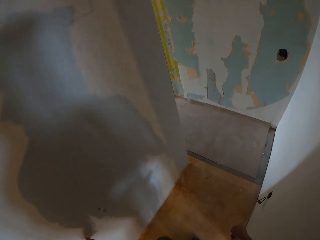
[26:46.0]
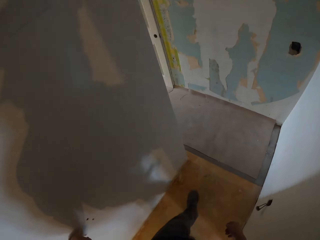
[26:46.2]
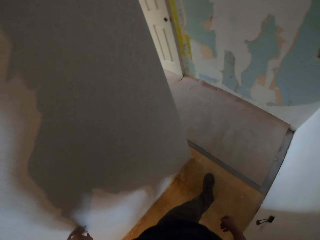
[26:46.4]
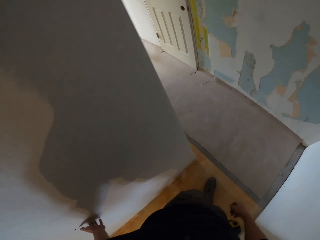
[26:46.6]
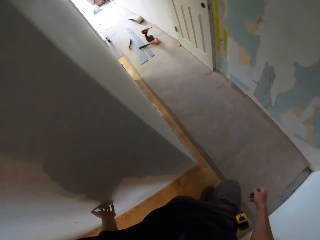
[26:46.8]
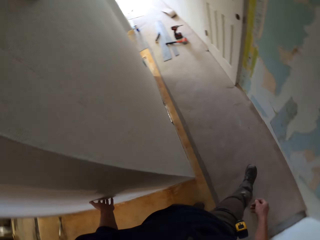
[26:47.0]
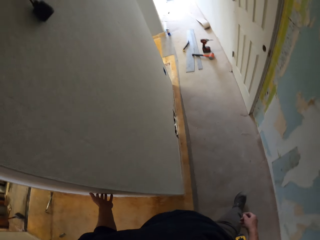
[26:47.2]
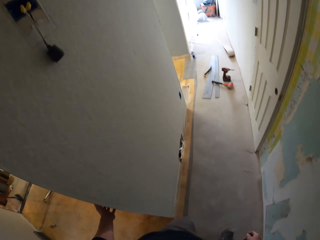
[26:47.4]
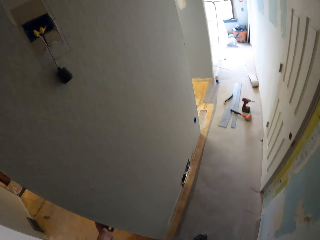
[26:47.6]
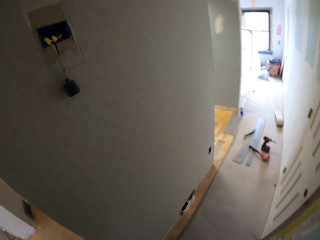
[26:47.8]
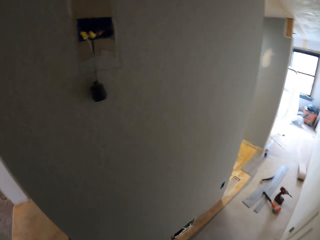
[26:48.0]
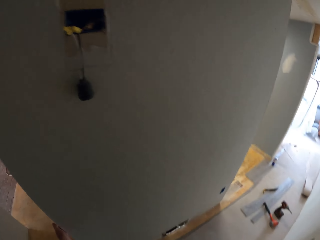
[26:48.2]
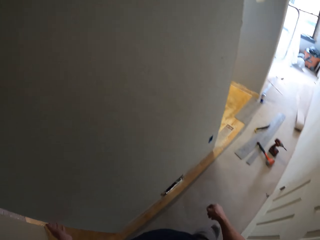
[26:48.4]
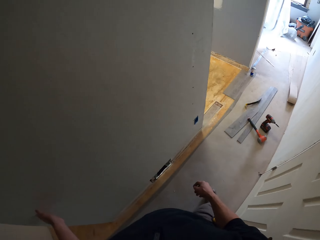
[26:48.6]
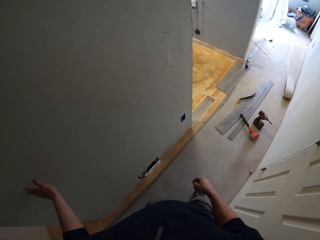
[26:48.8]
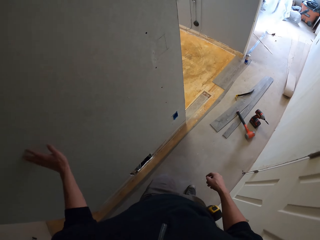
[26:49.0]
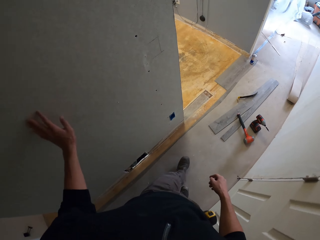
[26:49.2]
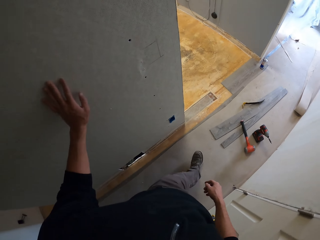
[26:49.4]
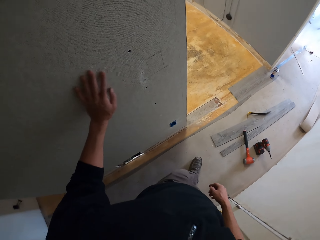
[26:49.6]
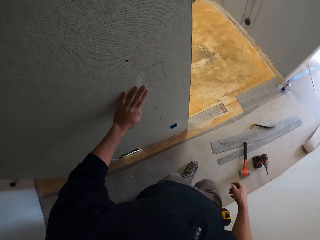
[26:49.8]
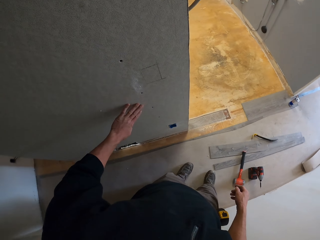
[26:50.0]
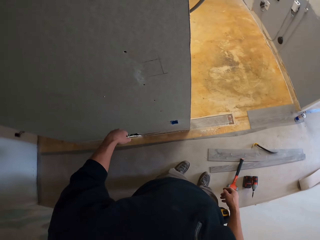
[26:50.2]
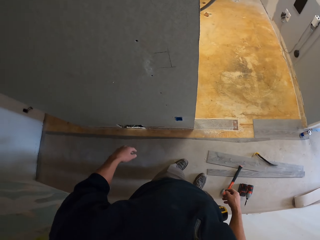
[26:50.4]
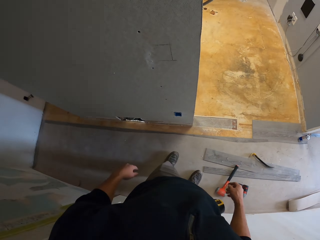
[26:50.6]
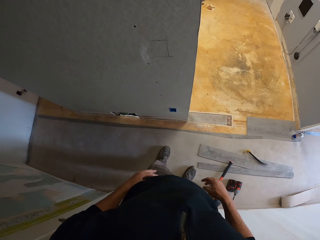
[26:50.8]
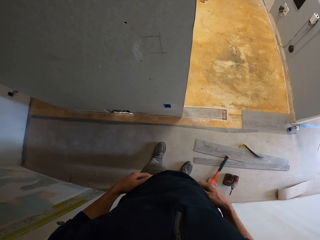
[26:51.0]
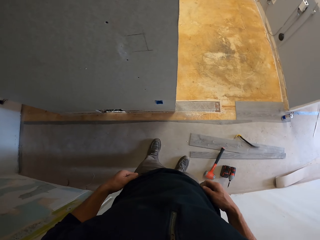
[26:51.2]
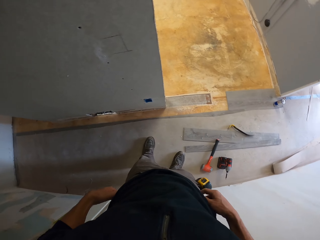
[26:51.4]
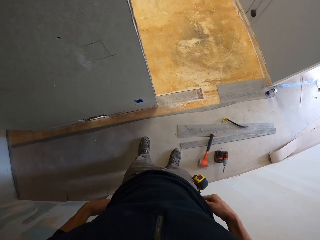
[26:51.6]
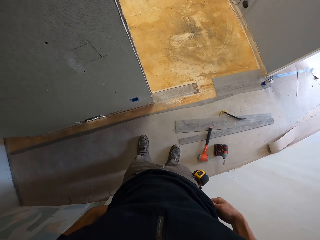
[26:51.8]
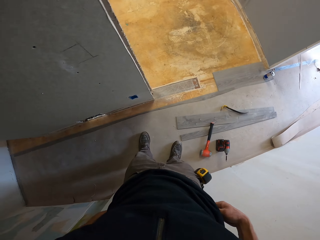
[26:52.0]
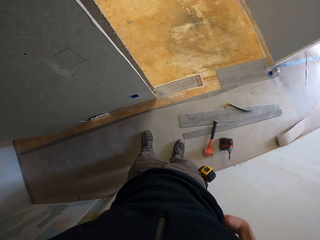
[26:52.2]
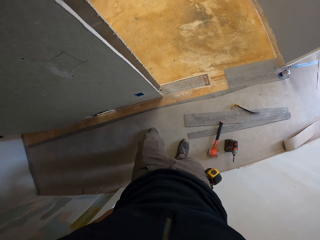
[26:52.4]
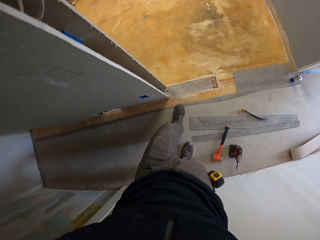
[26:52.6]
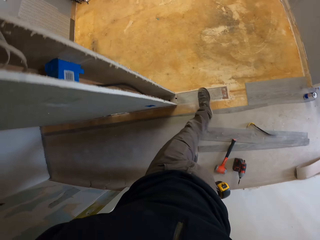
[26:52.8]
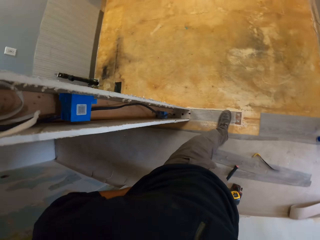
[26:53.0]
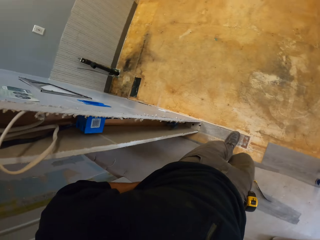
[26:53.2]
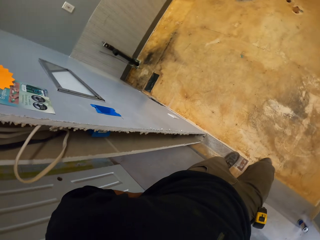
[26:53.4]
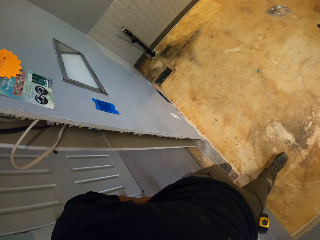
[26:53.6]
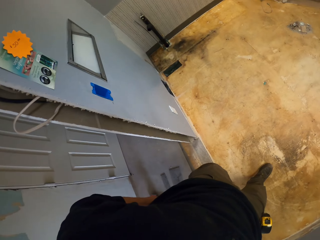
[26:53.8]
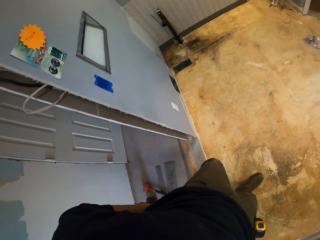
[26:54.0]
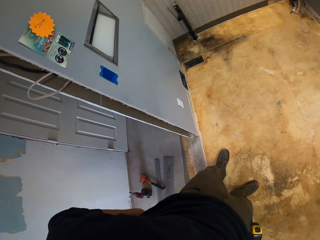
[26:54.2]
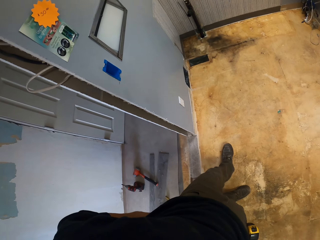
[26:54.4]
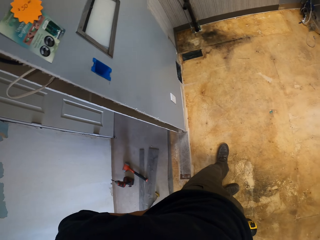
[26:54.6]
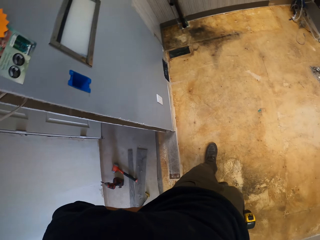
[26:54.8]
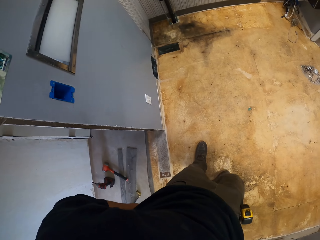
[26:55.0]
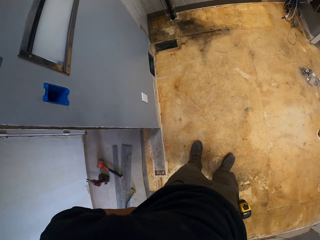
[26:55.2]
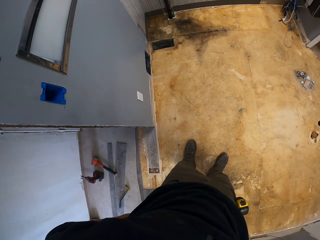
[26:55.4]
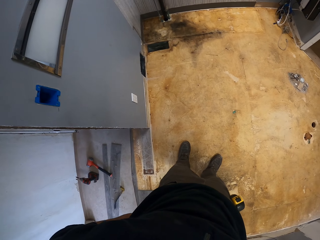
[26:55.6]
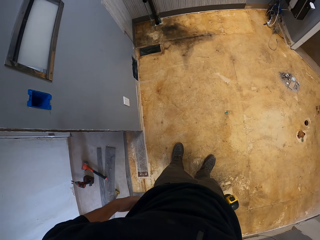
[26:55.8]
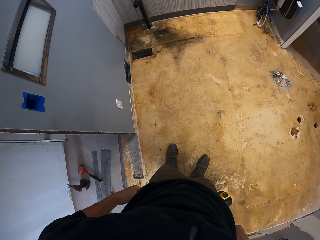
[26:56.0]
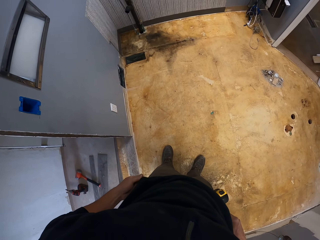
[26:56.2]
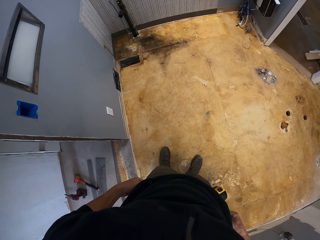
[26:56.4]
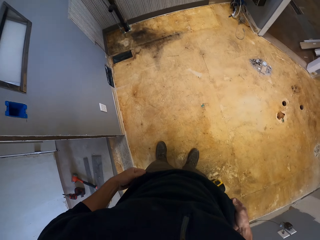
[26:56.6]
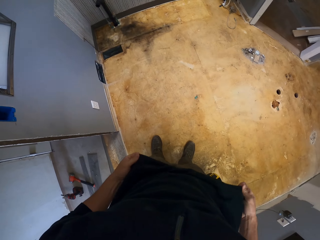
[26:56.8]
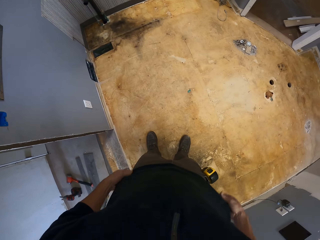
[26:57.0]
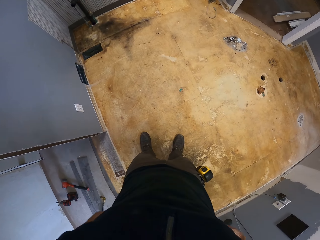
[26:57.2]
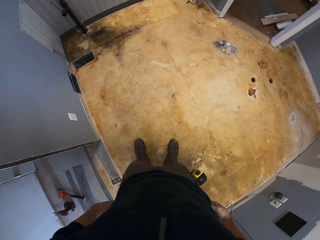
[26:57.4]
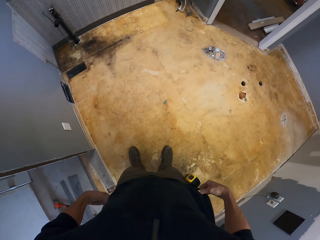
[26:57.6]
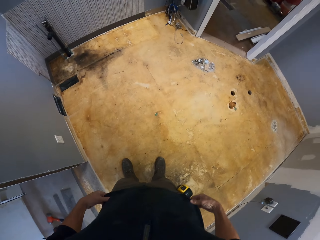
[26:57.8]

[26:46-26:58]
The camera wearer walks around. They move a hand around a wall. They stare at the wall. They look around. They adjust garments. They walk in the house. They stare at walls. They adjust a pullover.

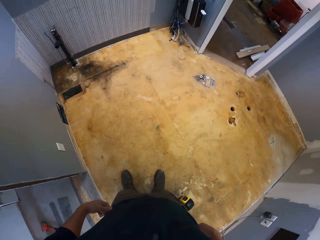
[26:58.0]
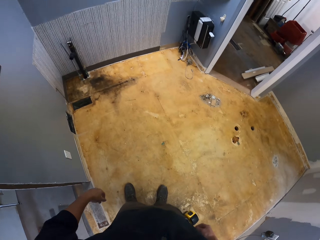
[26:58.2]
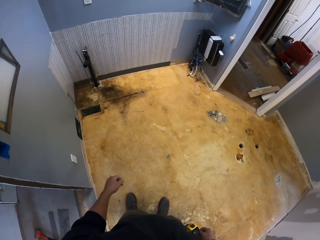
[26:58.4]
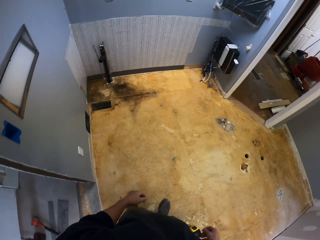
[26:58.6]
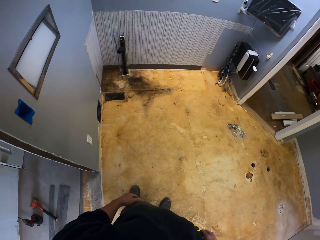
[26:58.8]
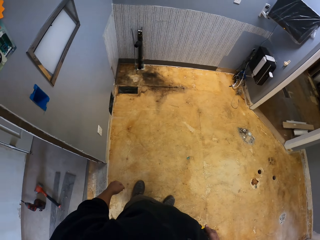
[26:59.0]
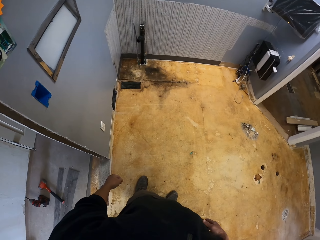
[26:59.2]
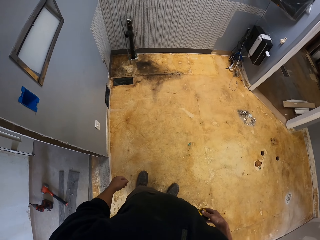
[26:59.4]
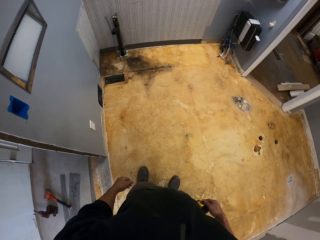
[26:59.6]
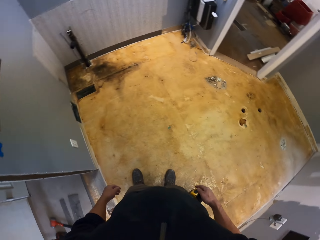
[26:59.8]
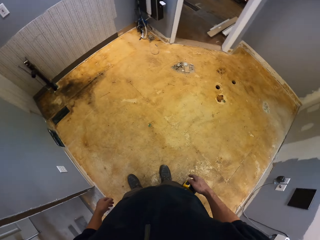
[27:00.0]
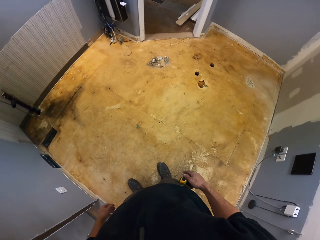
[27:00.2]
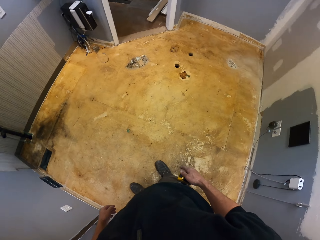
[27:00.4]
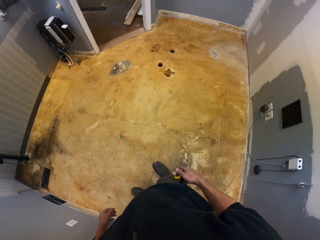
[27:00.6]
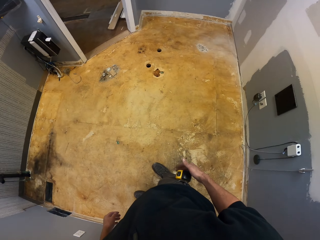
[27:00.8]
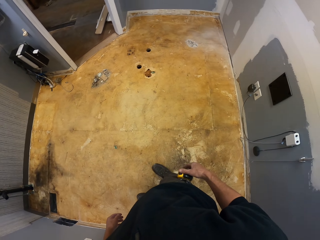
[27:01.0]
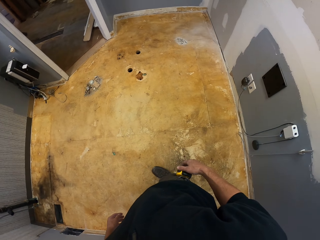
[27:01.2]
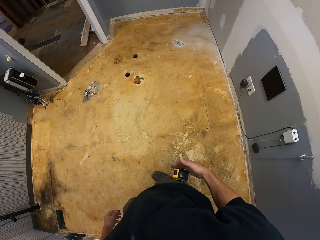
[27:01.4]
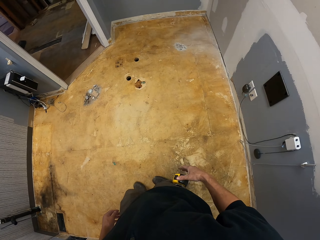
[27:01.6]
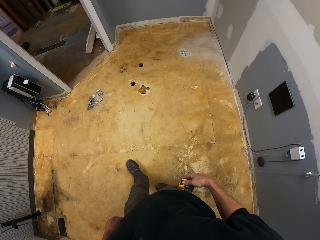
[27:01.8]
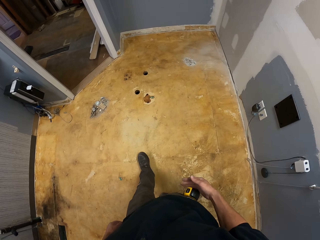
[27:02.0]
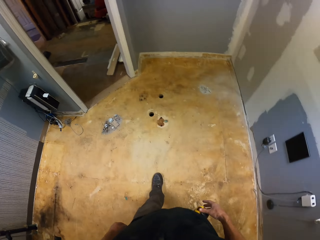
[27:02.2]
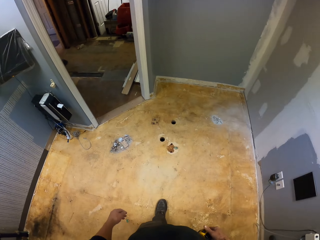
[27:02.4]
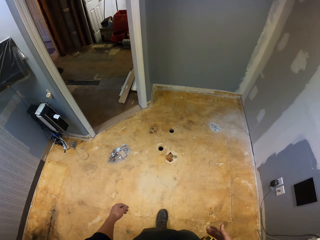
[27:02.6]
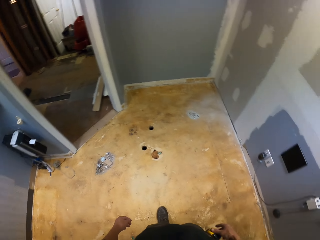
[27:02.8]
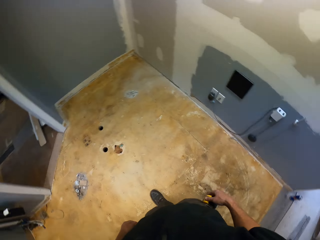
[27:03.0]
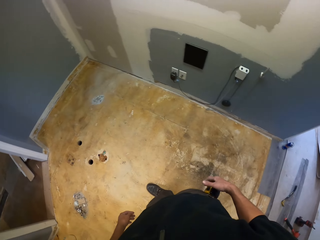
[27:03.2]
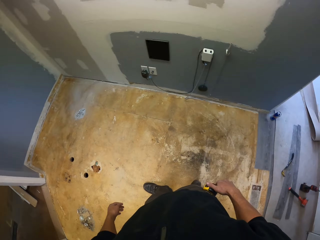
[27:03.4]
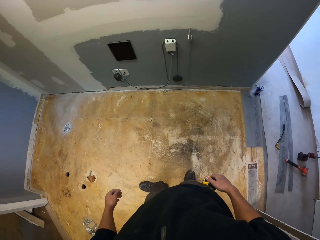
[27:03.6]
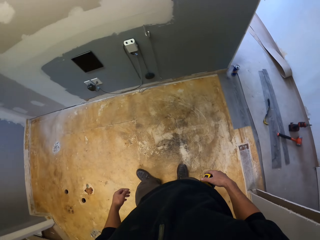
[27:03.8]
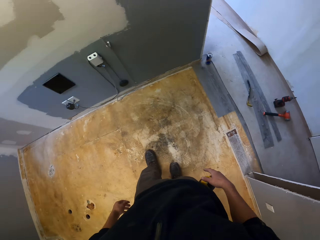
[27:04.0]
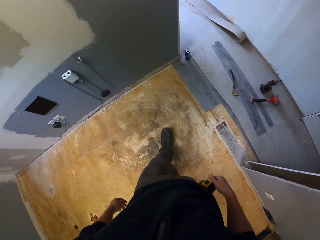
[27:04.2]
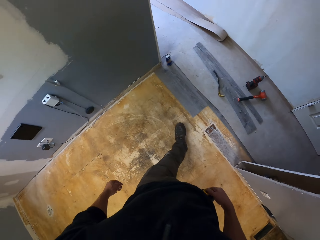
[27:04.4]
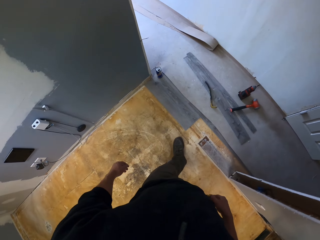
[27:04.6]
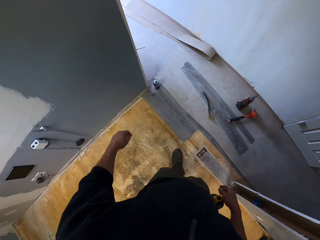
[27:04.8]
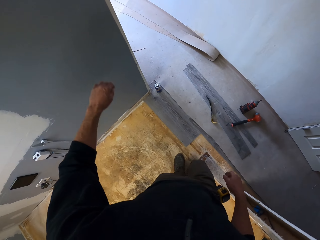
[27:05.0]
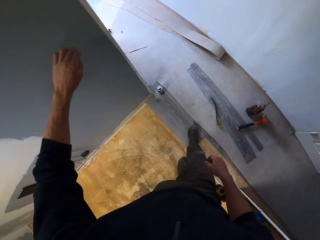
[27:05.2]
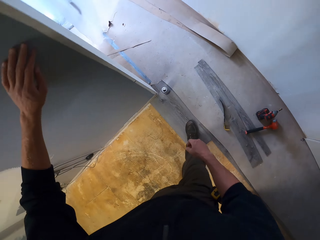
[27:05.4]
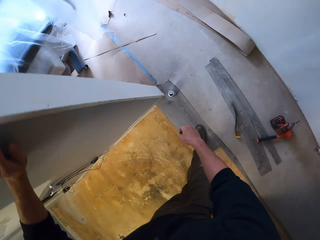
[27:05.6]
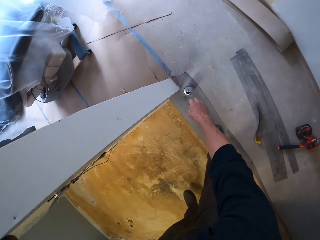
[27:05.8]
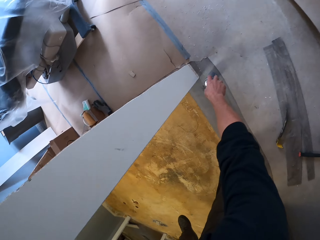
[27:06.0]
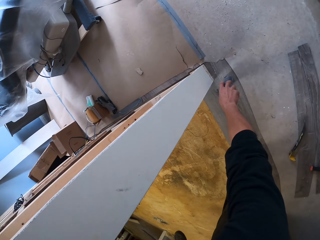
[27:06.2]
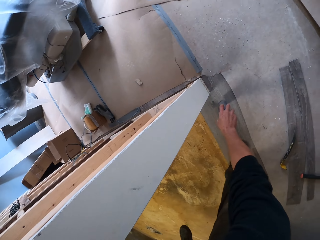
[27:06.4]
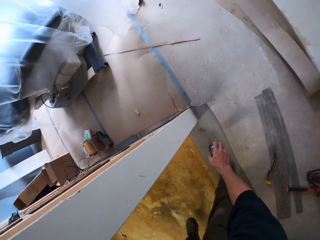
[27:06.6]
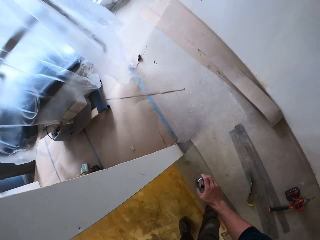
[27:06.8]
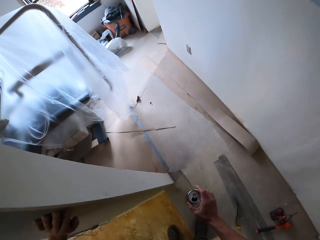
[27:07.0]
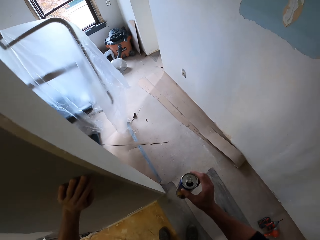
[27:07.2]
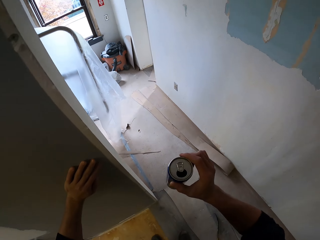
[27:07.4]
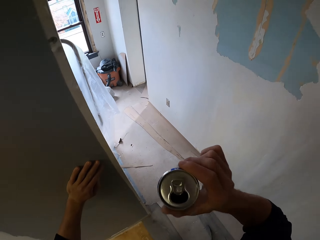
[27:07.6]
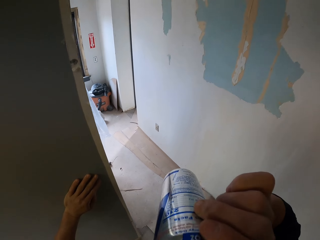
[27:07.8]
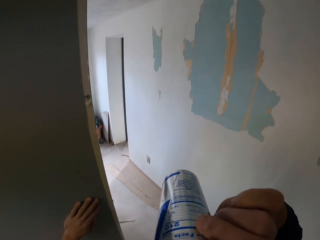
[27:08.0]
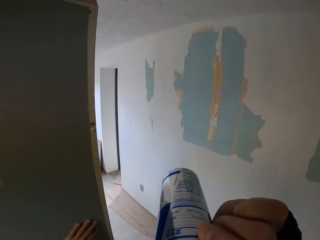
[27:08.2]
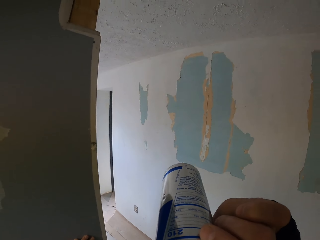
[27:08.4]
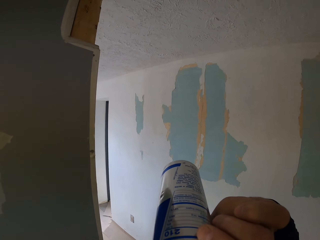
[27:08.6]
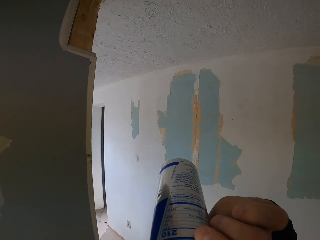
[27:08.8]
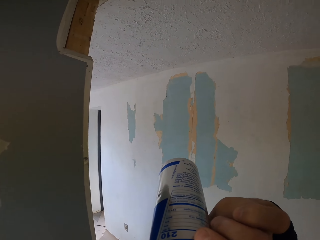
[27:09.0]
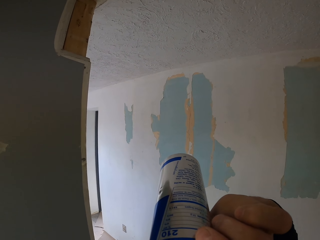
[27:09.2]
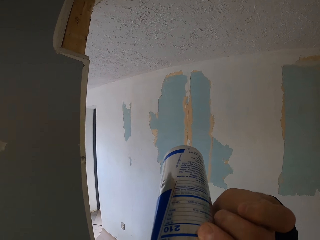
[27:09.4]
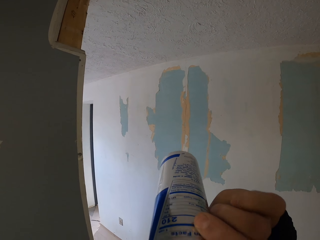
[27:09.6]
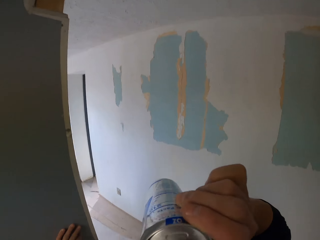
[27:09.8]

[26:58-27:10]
The camera wearer looks around. They tap the tape measure with their right hand. They look around. They walk in the house. They place their left hand on the wall. They pick up a can of something. They drink a drink.
